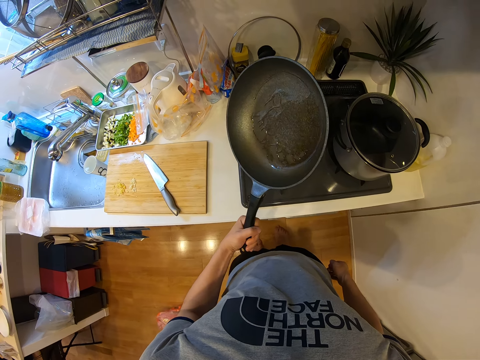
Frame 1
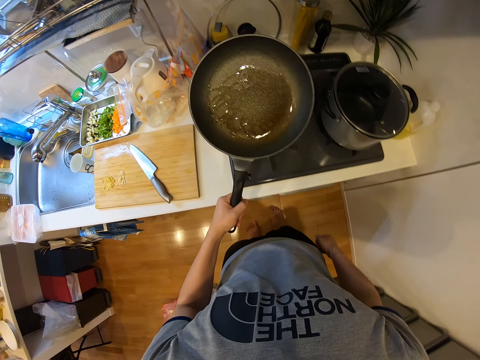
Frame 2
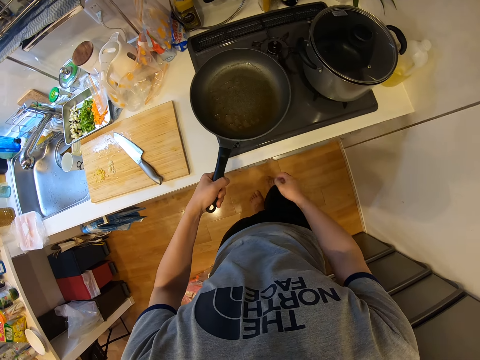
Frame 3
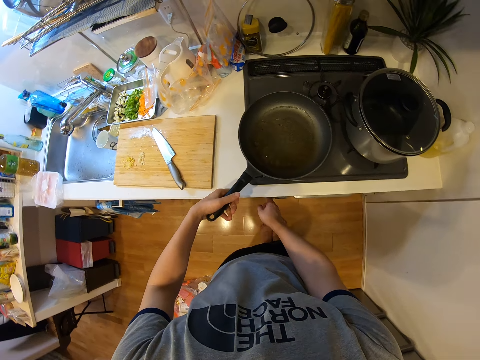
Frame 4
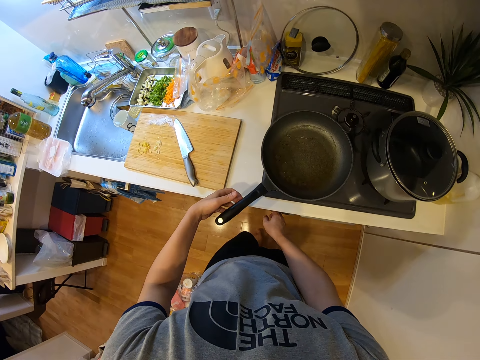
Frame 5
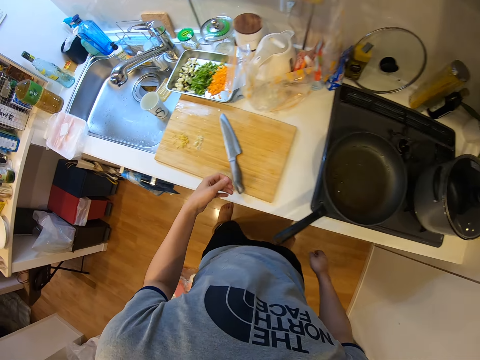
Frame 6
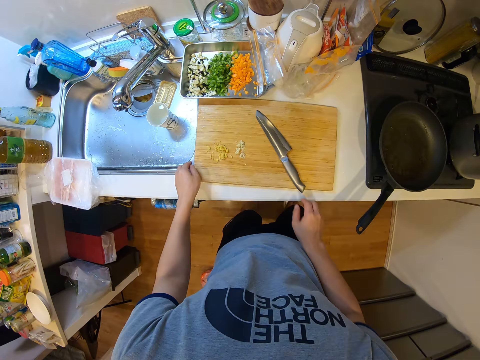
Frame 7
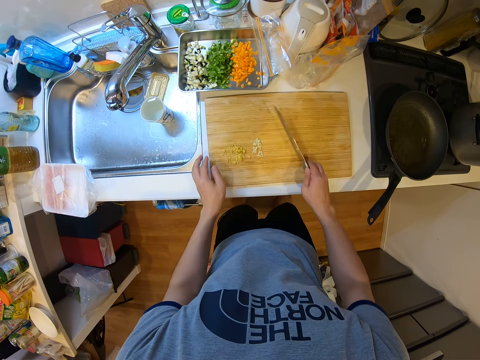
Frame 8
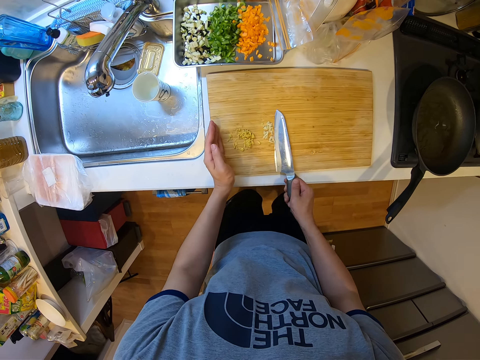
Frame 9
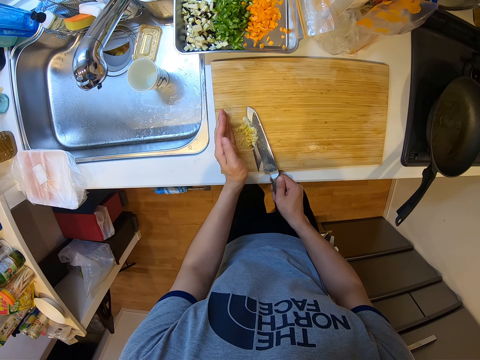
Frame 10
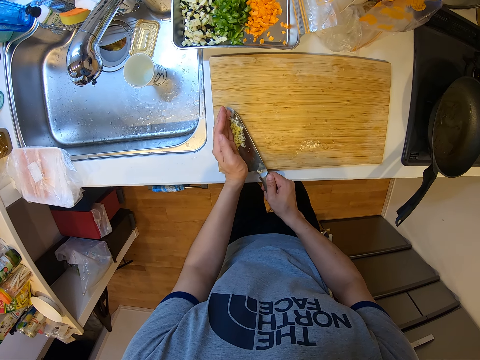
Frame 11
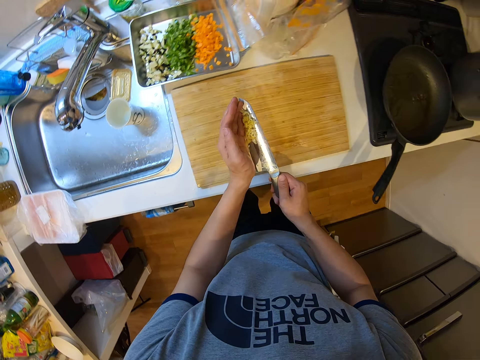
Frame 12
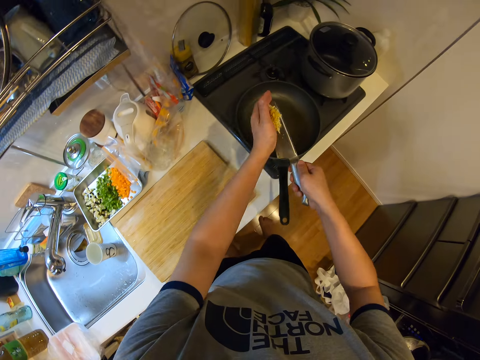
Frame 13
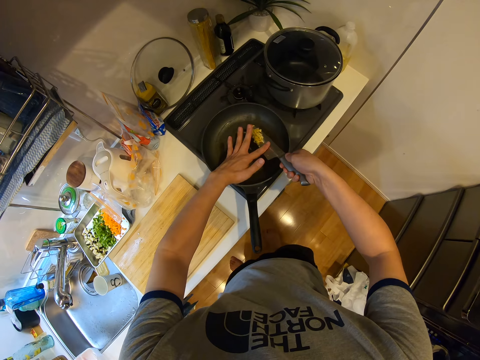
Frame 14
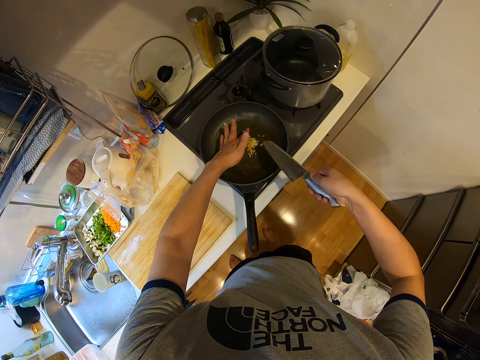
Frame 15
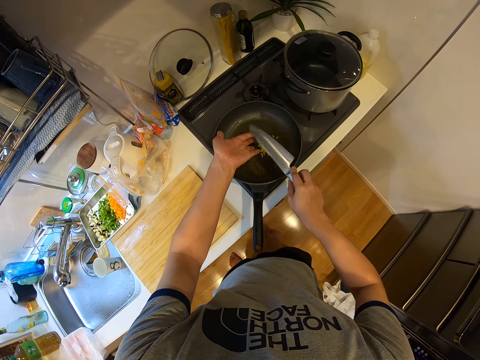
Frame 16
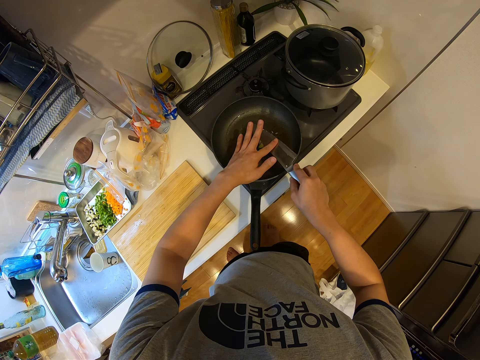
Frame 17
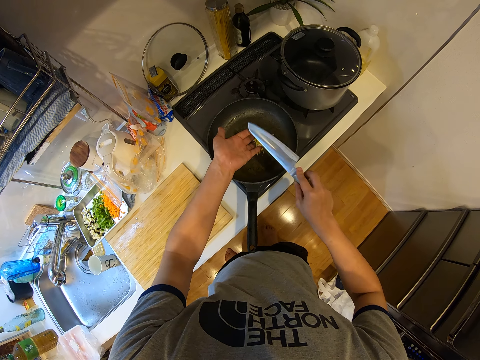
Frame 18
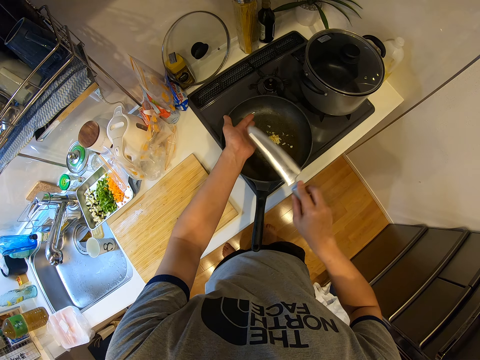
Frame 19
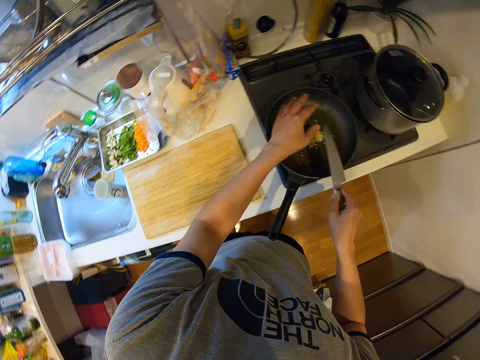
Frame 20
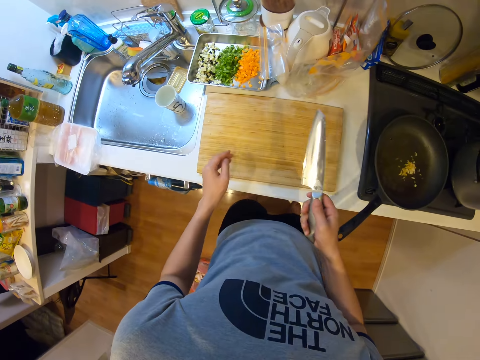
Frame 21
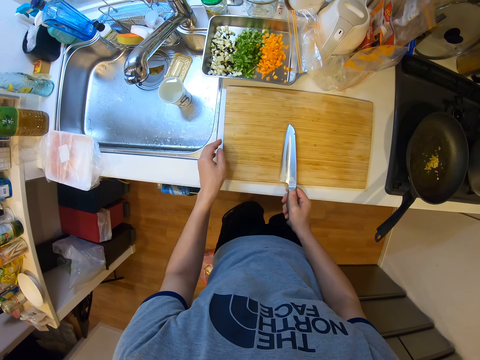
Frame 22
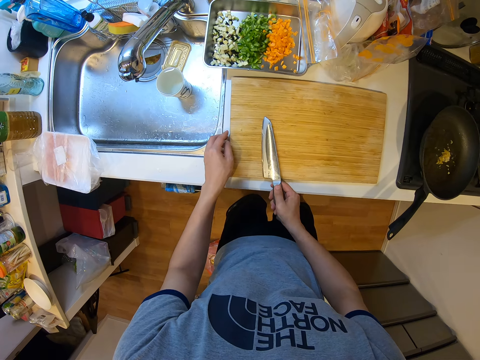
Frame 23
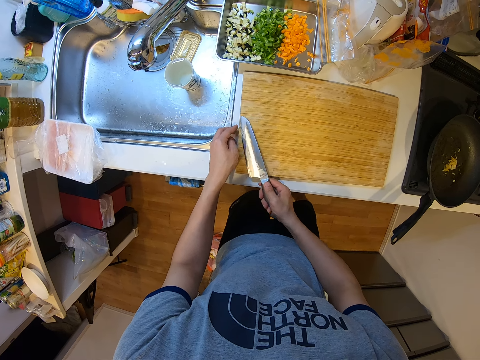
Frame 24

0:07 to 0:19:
The camera wearer steps forward. He touches under the kitchen table with his right hand and places the frying pan on a stove. He picks up a knife on the chopping board and moves the chopping board on the kitchen table. He picks up the garlic. He moves the veggies on the chopping board with the knife and left hand. He puts the garlic on the pan. He rubs the knife with the finger. He pours the veggies into the frying pan. He rubs the hand with the knife. He collects the garlic with the knife.

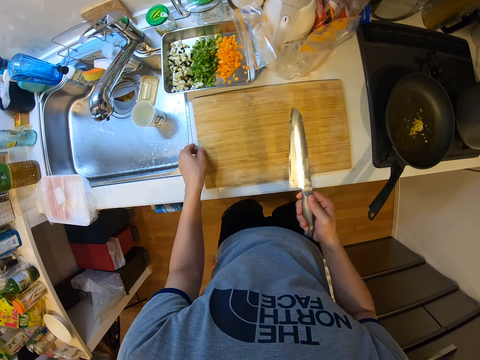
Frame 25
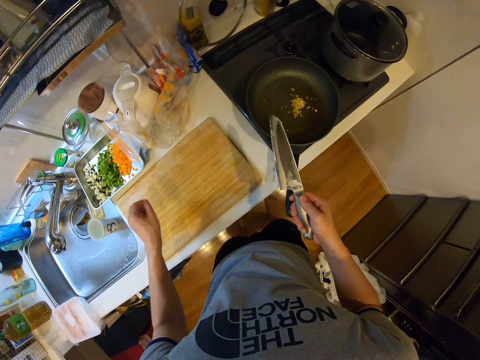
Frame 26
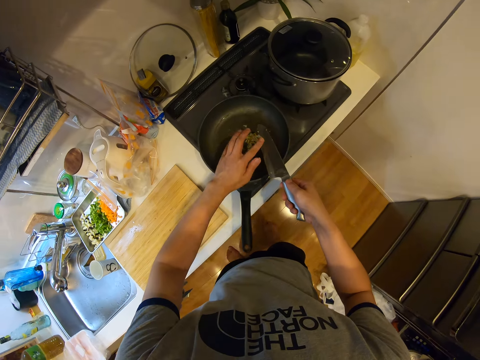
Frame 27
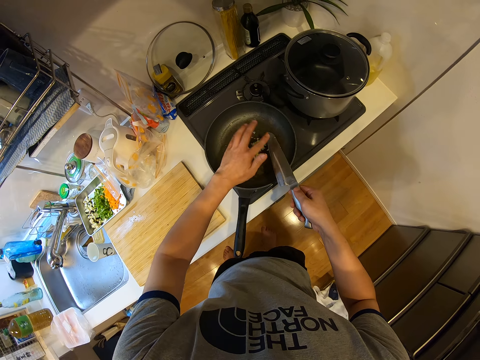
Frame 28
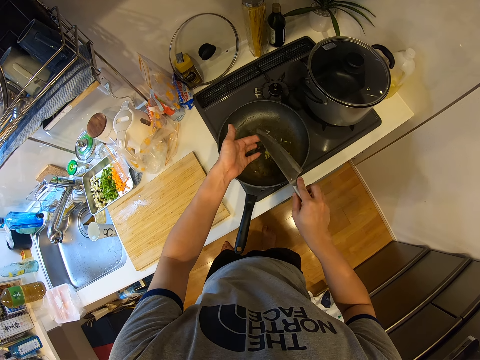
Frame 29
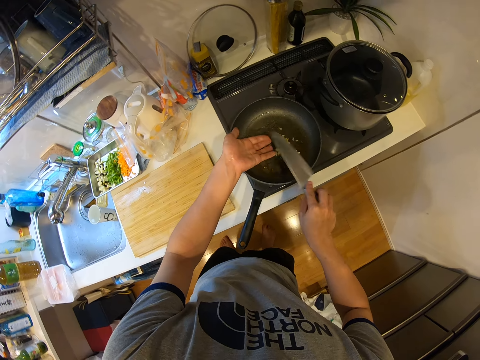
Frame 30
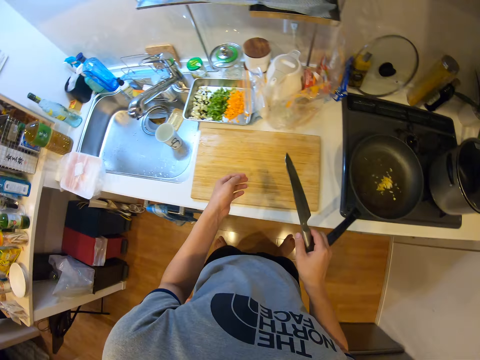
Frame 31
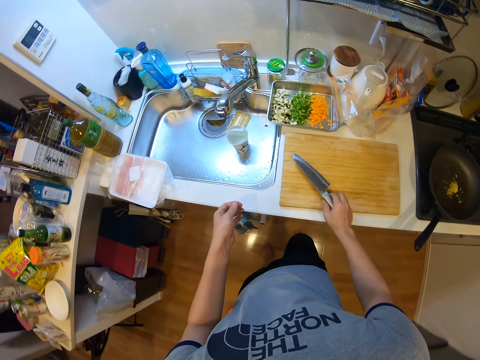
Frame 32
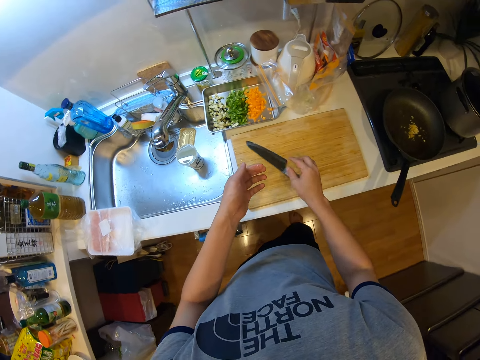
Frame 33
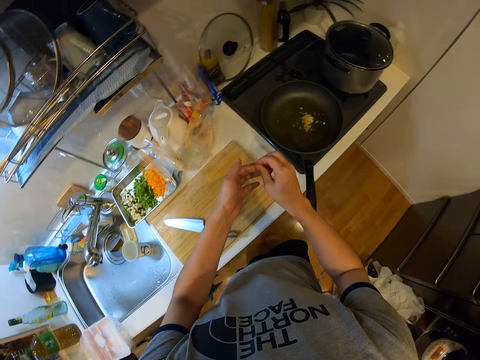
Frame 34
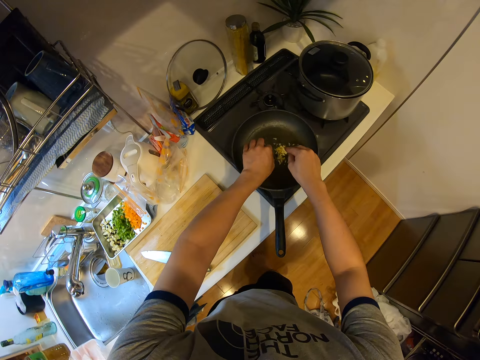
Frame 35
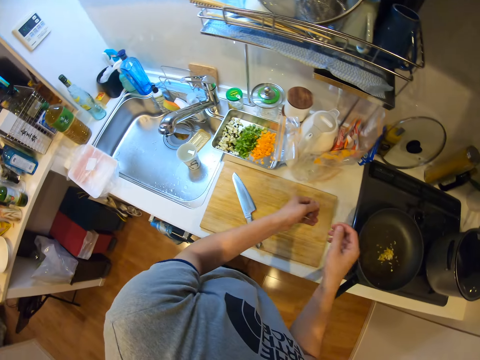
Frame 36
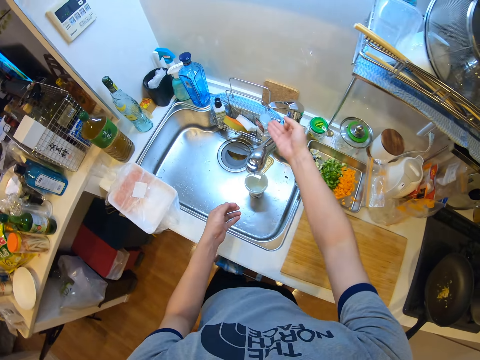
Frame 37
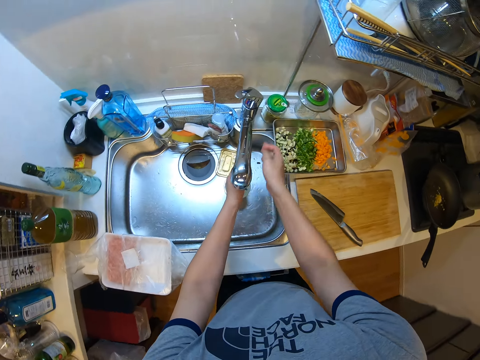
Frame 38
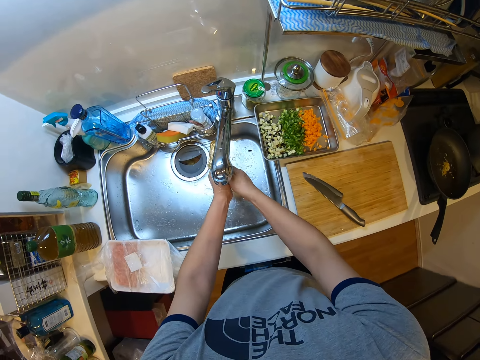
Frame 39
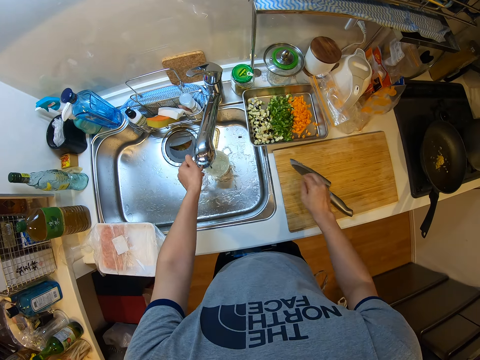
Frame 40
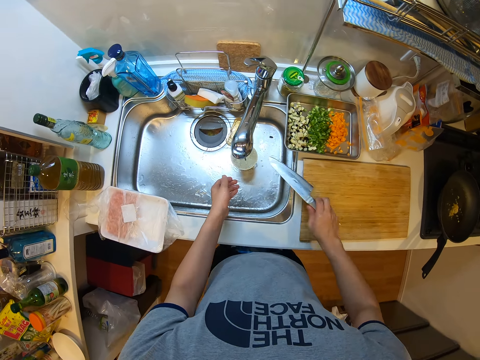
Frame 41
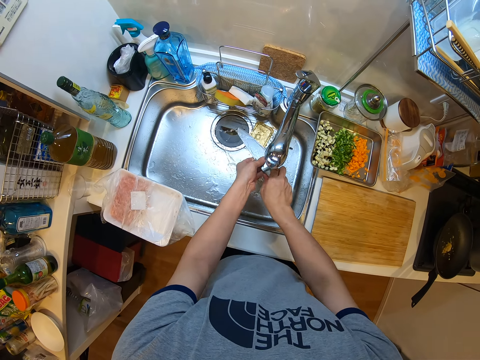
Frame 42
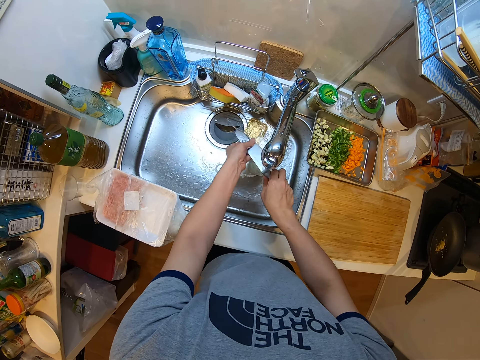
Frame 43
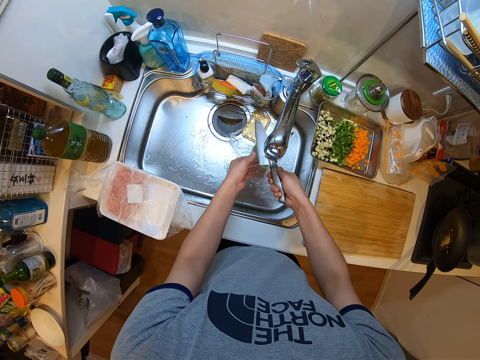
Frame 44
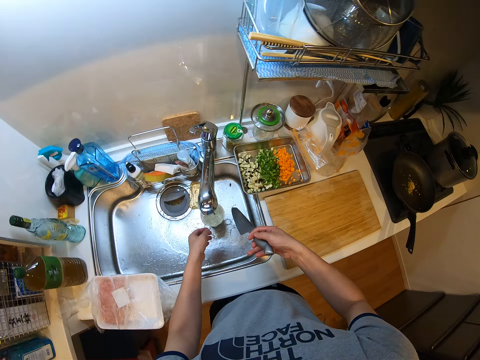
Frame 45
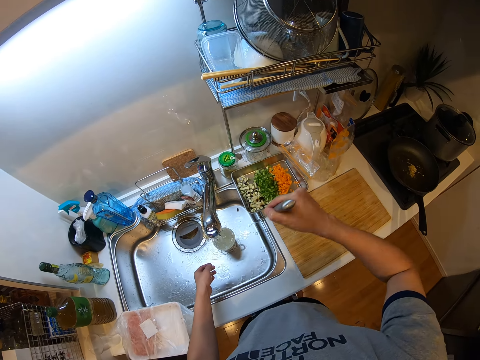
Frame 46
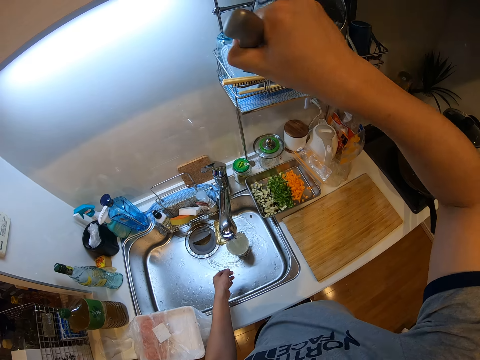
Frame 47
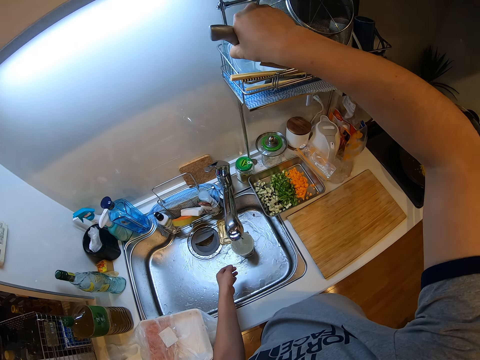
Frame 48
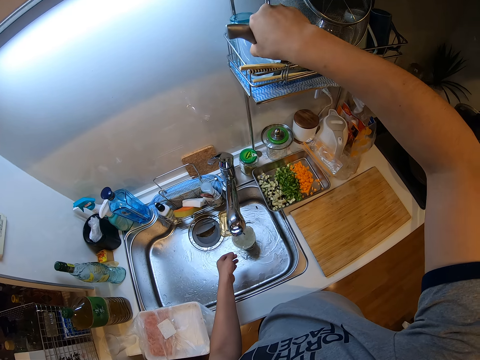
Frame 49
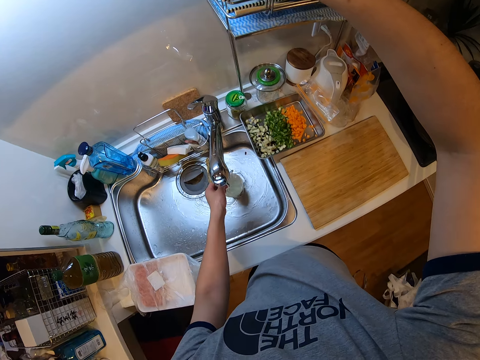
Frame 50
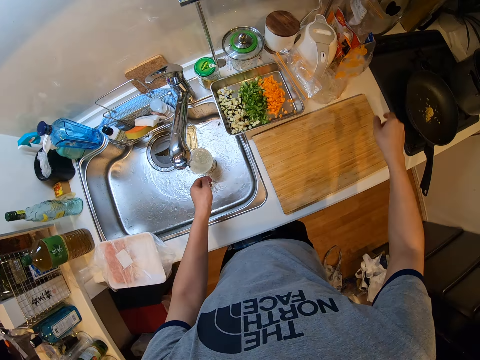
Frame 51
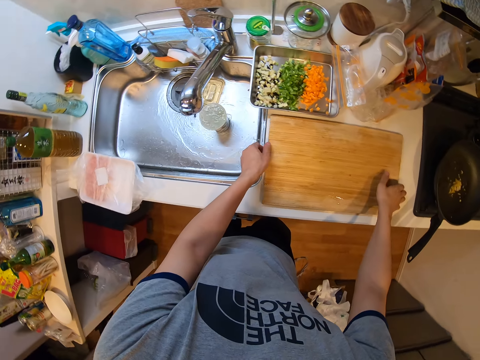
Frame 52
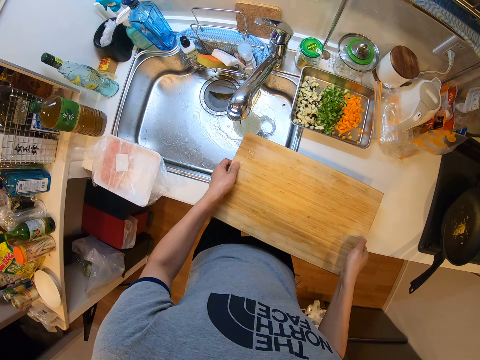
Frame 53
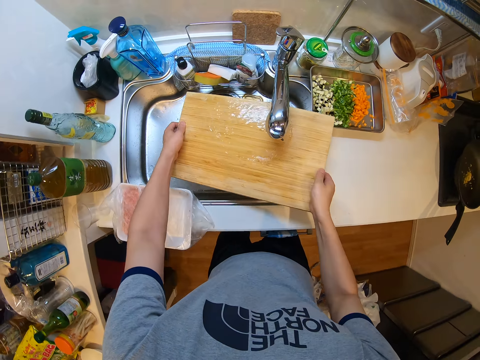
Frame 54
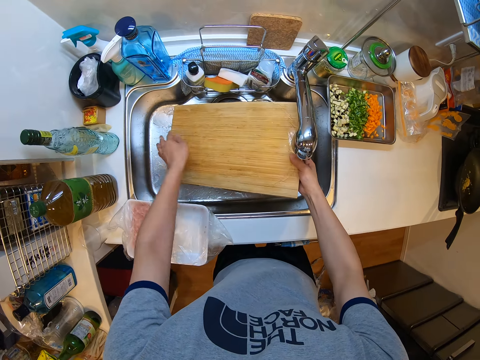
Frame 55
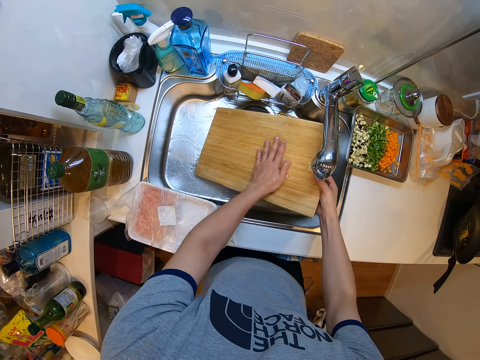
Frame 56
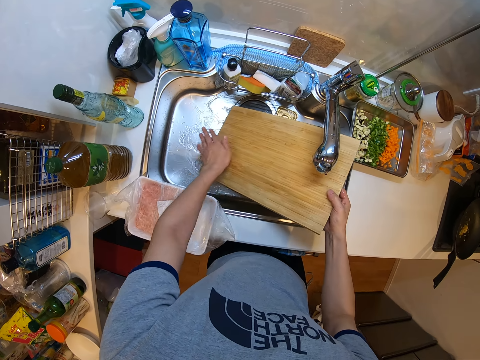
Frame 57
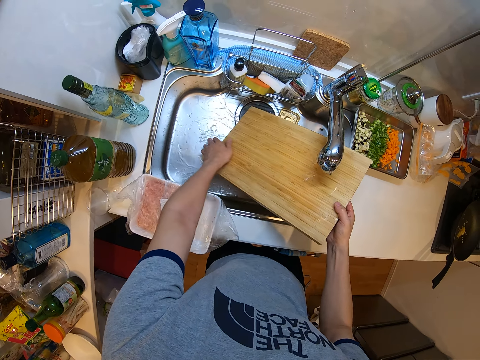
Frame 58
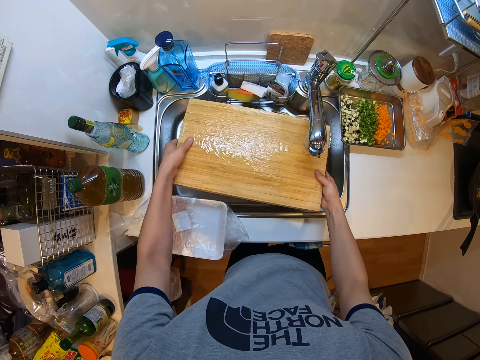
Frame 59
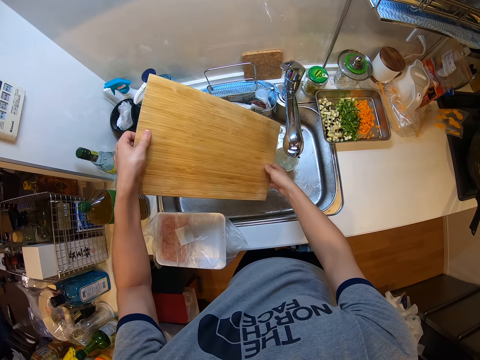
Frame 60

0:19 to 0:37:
The camera wearer moves the veggies on the chopping board with the knife and left hand. He rubs the knife with the finger. He pours the veggies into the frying pan. He rubs the hand with the knife. He puts the knife on the chopping board. He removes the crumbs of veggies on his left hand and pours the veggies on his hand into the frying pan. He turns on the tap with his right hand and rinses his hands under the tap. He picks up the knife on the chopping board and rinses the knife under the tap. He places the knife in a kitchen rack. He cleans the hand. He picks up the chopping board on the kitchen table and rinses the chopping board under the tap. He passes the chopping board to the left hand.
